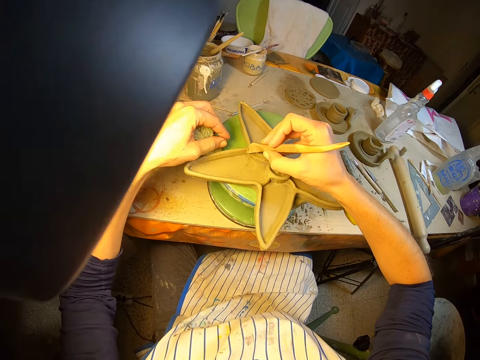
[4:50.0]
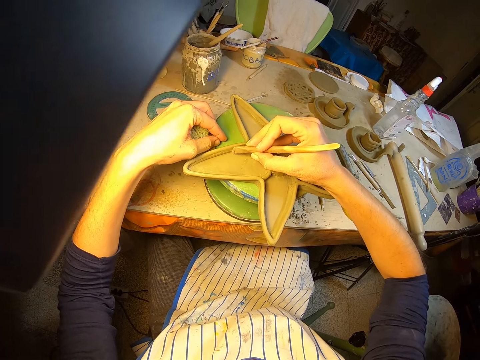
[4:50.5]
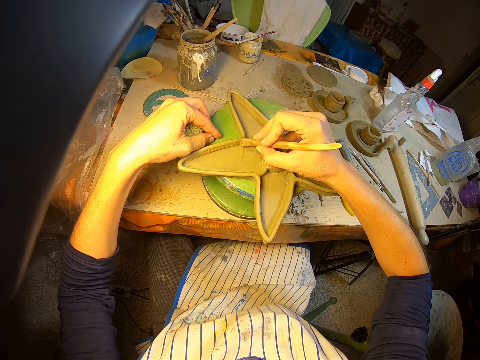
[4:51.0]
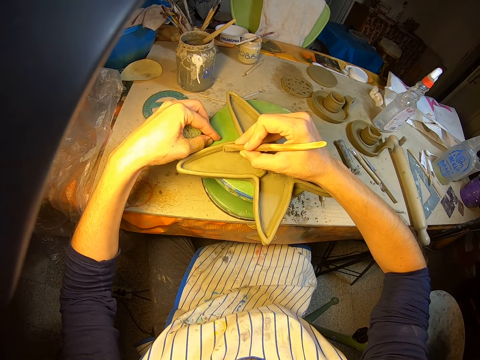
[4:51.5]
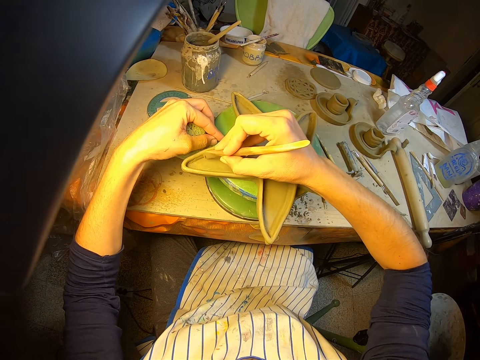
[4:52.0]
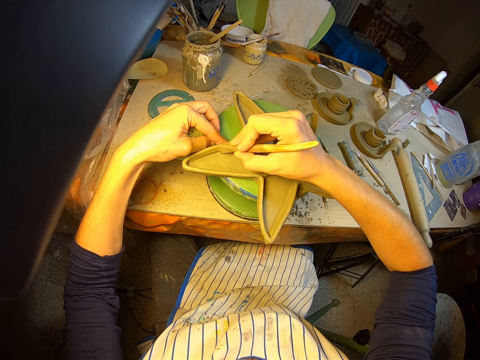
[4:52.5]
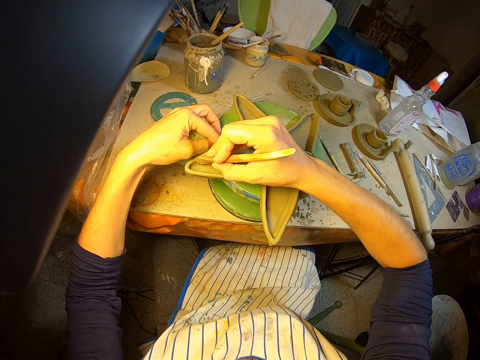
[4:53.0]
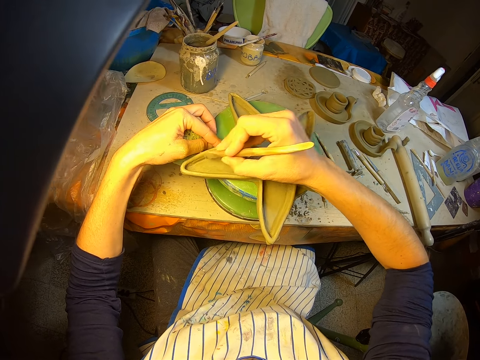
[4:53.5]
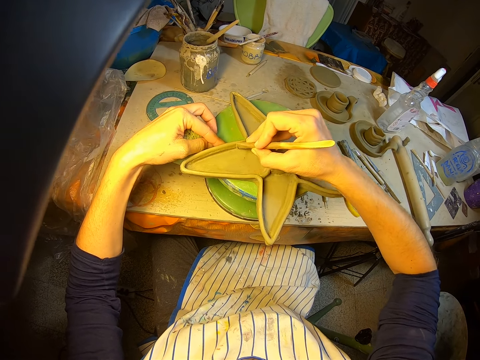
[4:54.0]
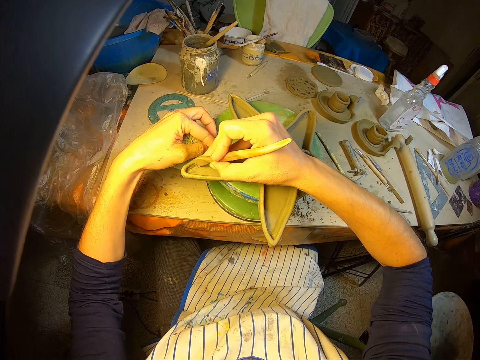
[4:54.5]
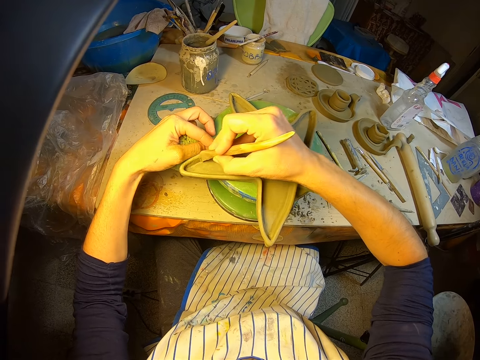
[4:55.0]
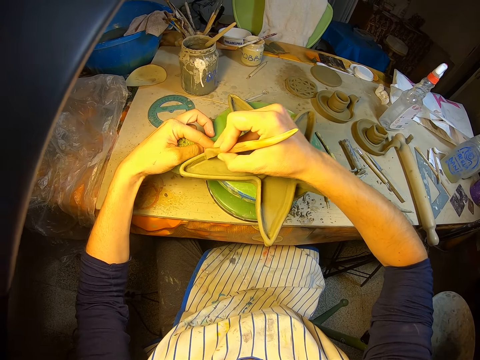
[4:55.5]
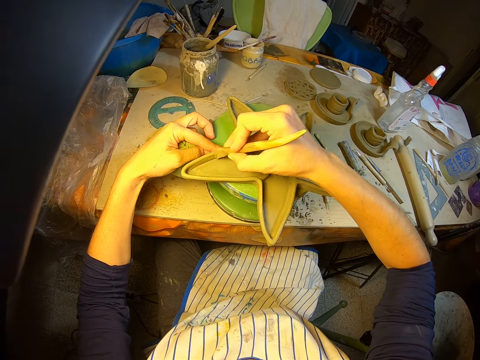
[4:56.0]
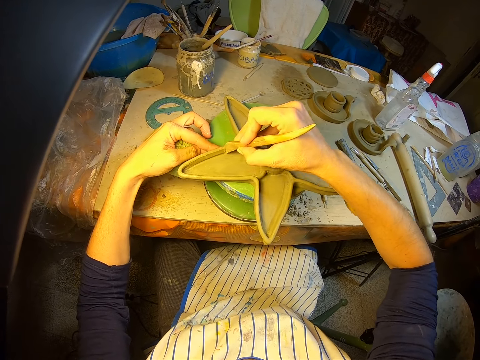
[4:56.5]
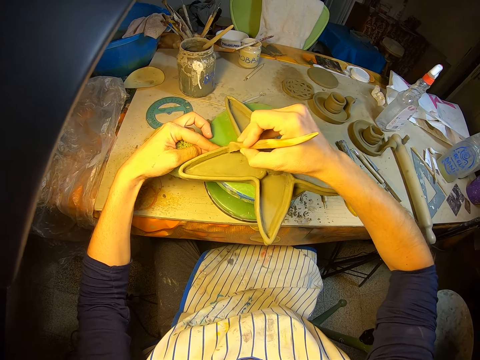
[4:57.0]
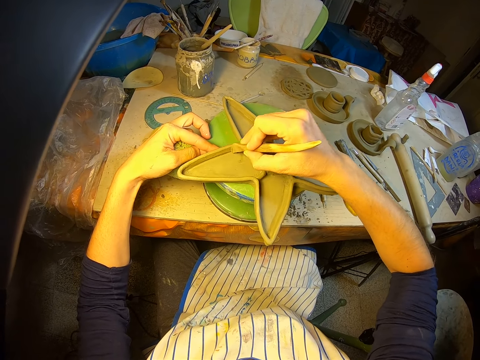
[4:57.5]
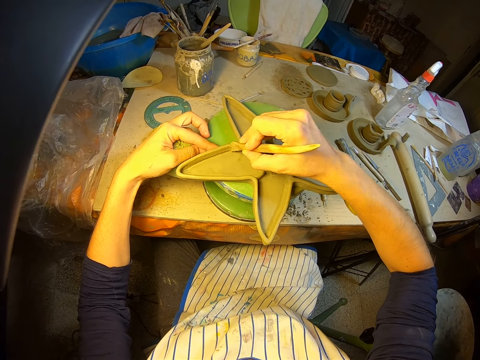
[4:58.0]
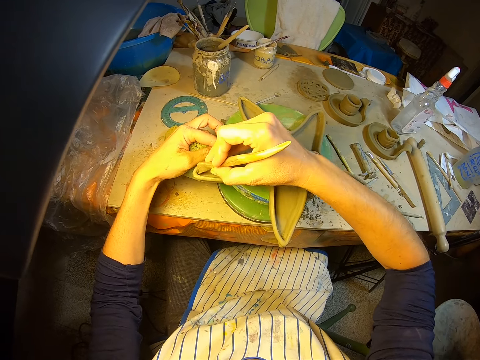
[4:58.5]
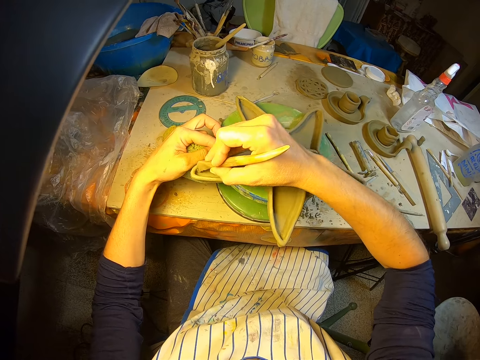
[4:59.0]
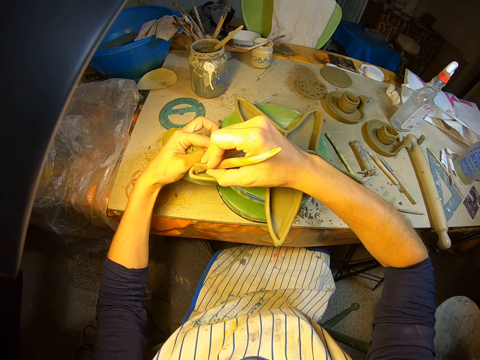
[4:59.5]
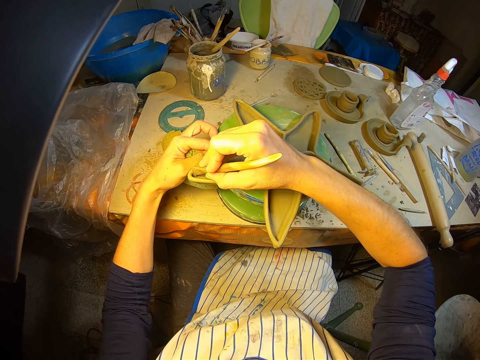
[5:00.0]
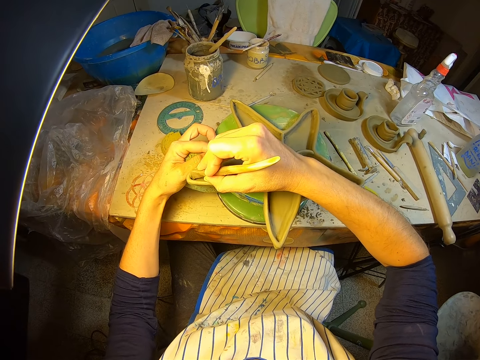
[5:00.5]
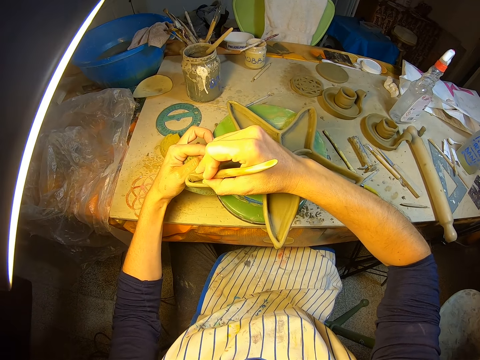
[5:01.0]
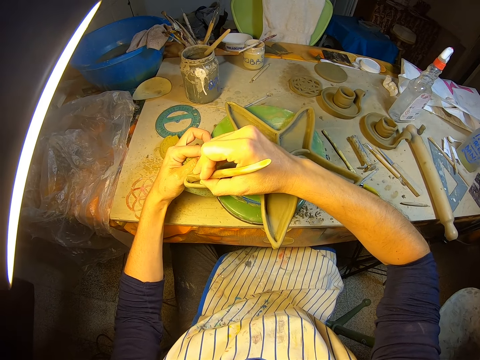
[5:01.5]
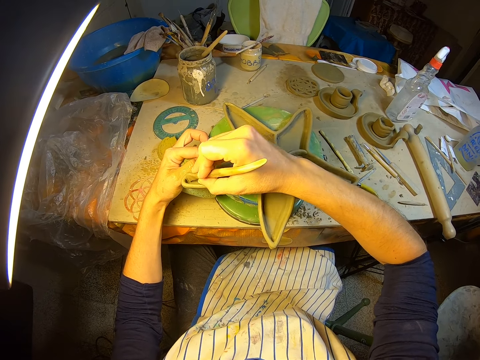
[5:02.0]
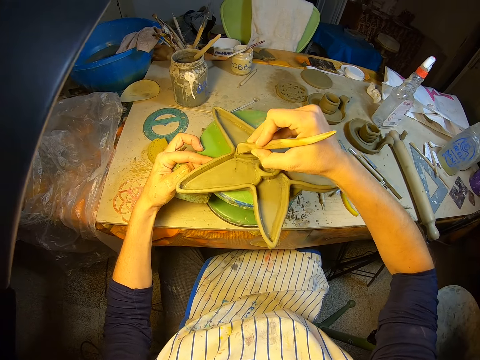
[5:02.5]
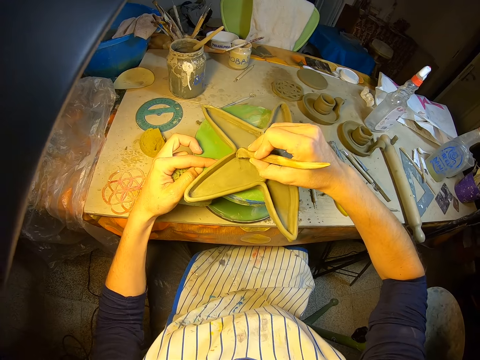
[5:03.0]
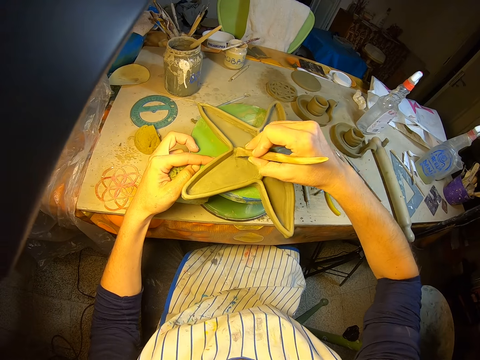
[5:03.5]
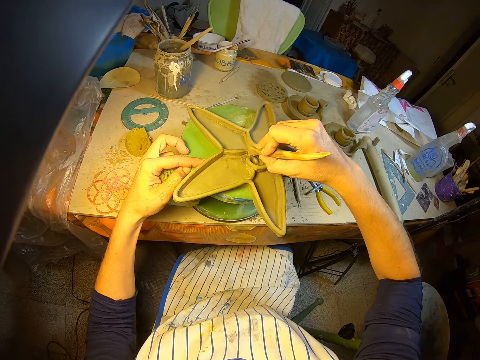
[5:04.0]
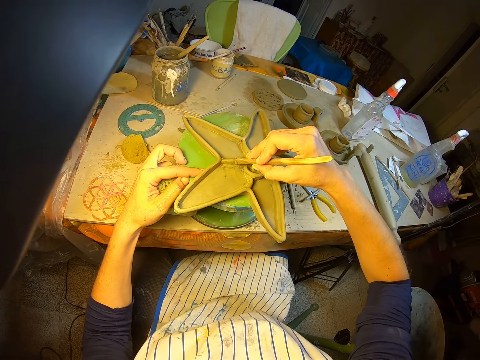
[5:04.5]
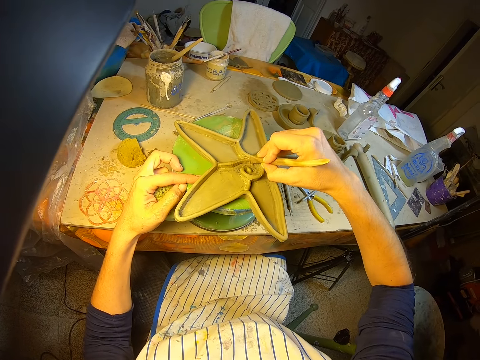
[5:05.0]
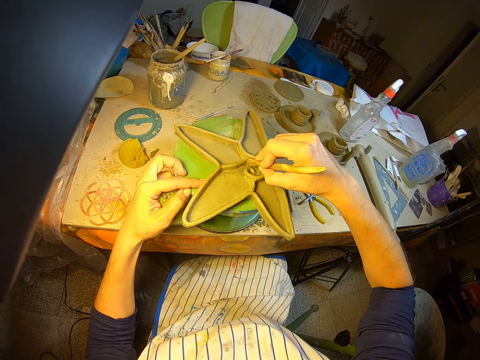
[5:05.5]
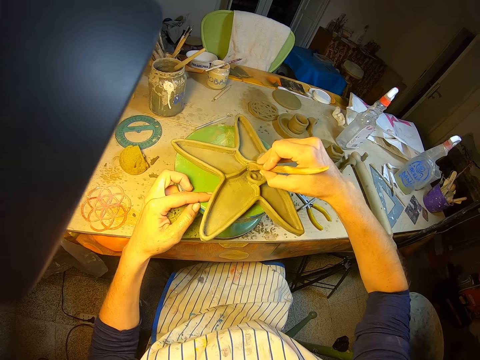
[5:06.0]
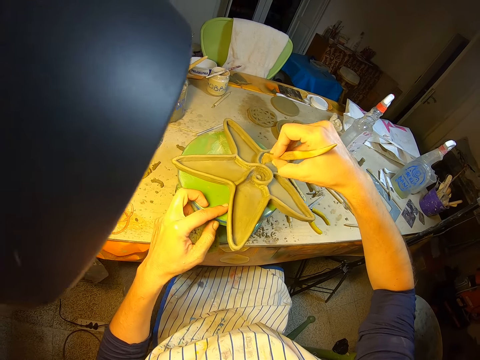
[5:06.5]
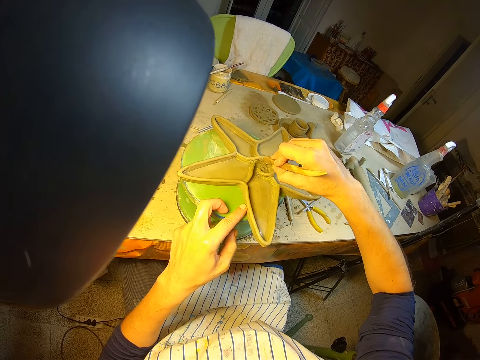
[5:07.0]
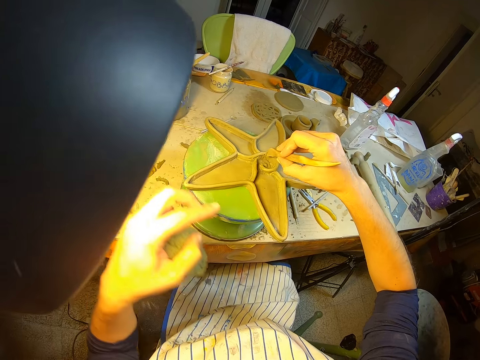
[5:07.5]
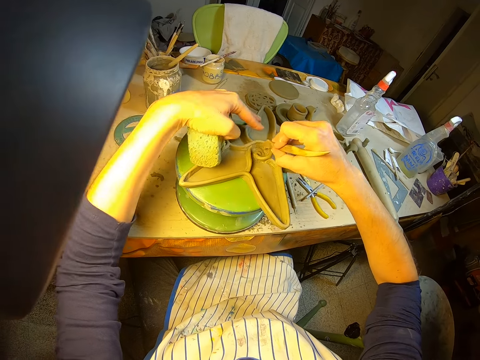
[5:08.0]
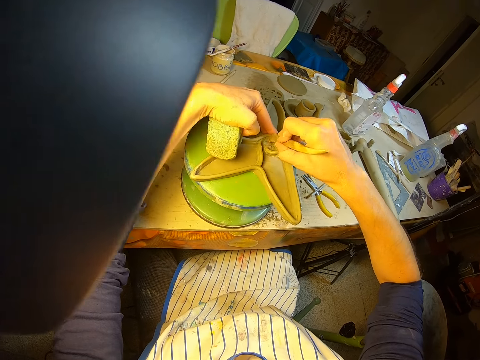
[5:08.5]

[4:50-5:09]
The camera wearer touches the sculpture. He smoothens the clay starfish with the stick in his right hand. He paints the sculpture with the paint brush. He touches the sculpture. He paints the sculpture with the paint brush.
